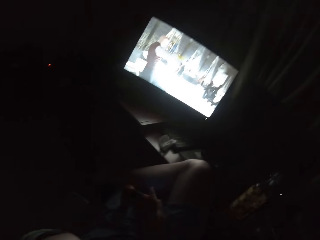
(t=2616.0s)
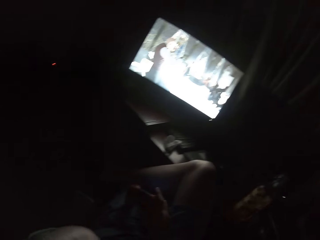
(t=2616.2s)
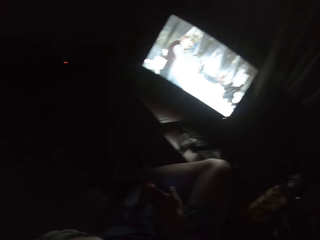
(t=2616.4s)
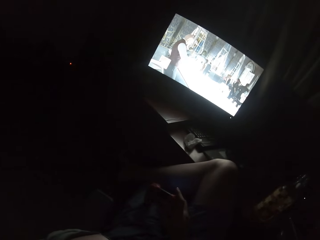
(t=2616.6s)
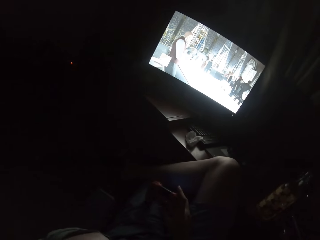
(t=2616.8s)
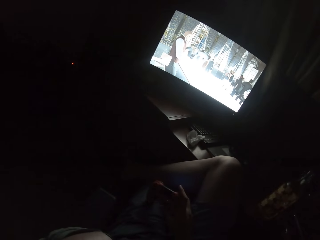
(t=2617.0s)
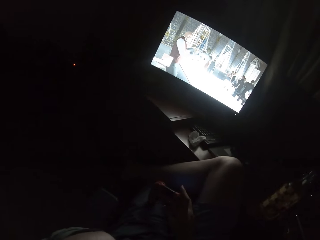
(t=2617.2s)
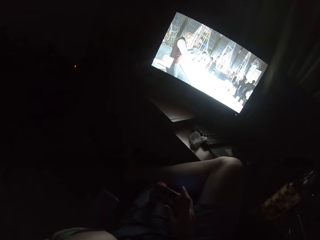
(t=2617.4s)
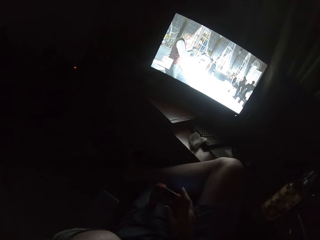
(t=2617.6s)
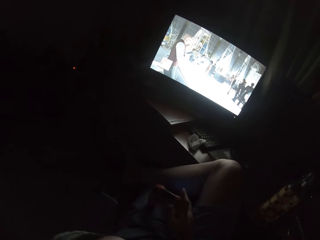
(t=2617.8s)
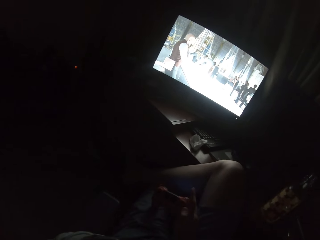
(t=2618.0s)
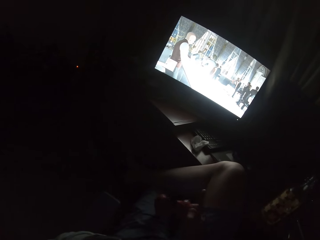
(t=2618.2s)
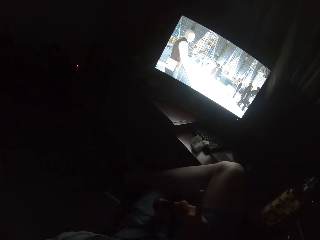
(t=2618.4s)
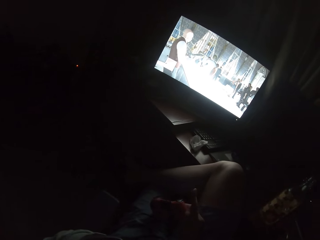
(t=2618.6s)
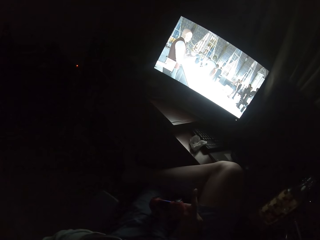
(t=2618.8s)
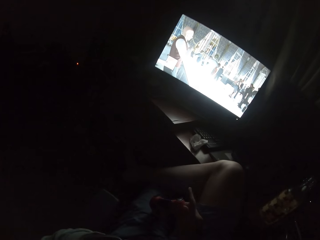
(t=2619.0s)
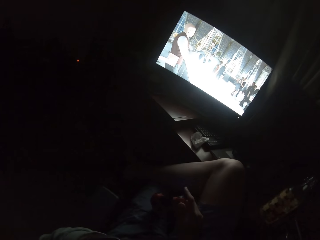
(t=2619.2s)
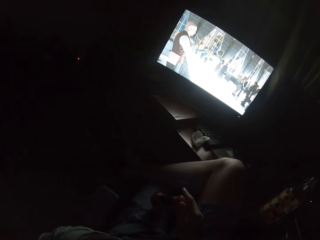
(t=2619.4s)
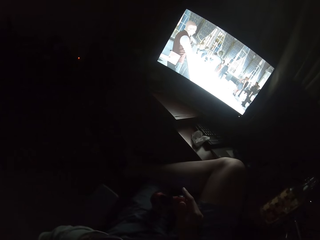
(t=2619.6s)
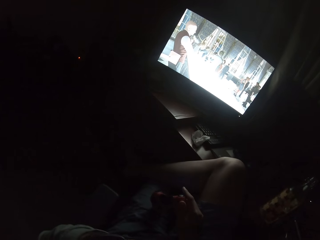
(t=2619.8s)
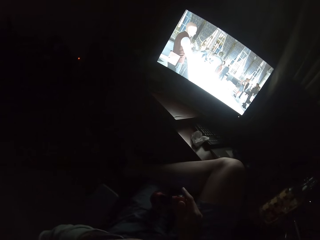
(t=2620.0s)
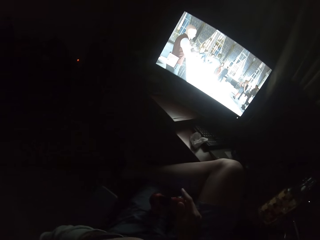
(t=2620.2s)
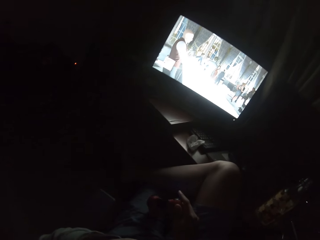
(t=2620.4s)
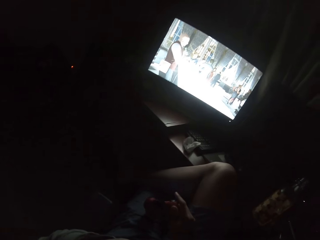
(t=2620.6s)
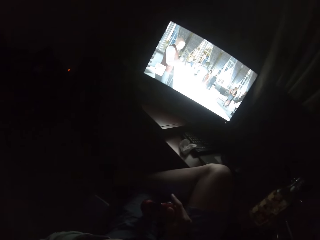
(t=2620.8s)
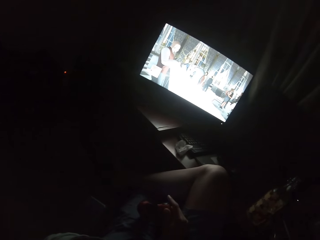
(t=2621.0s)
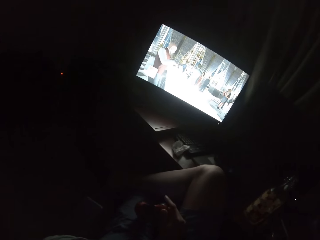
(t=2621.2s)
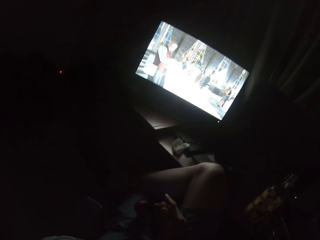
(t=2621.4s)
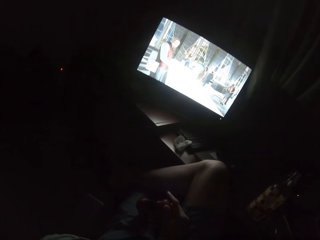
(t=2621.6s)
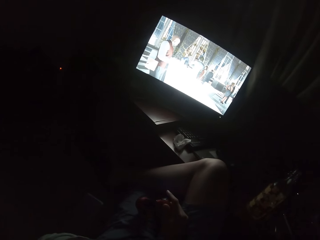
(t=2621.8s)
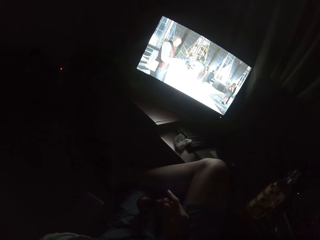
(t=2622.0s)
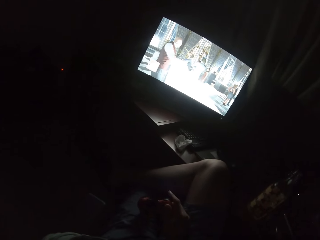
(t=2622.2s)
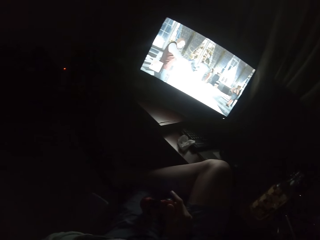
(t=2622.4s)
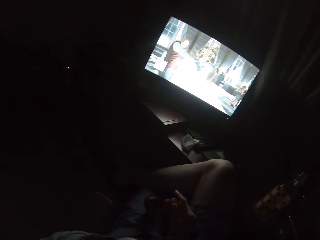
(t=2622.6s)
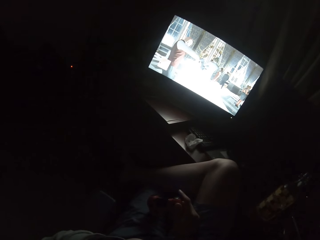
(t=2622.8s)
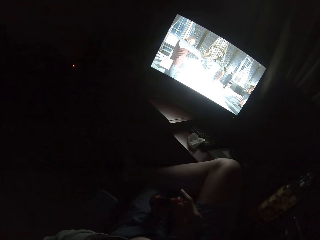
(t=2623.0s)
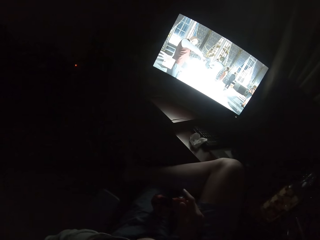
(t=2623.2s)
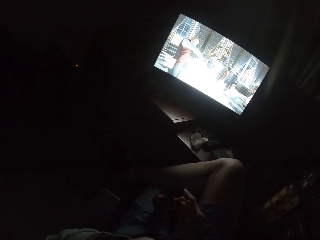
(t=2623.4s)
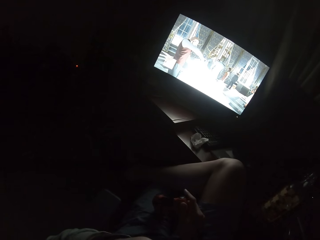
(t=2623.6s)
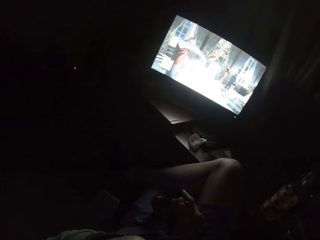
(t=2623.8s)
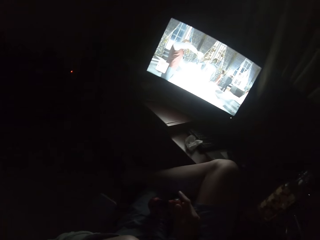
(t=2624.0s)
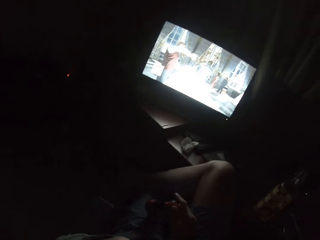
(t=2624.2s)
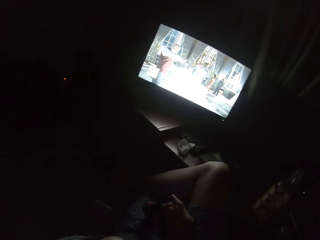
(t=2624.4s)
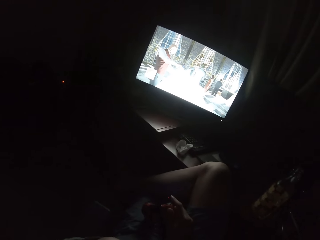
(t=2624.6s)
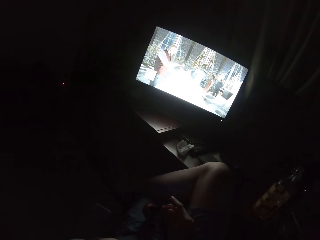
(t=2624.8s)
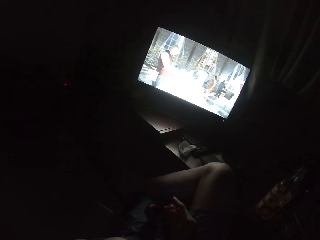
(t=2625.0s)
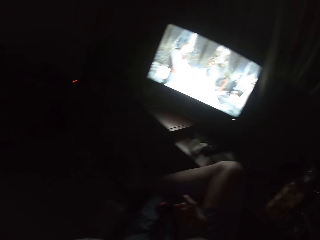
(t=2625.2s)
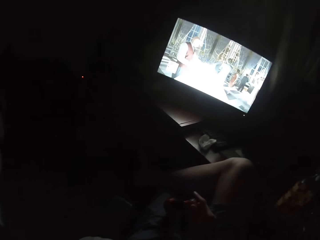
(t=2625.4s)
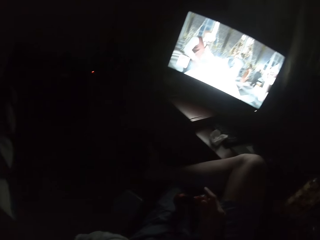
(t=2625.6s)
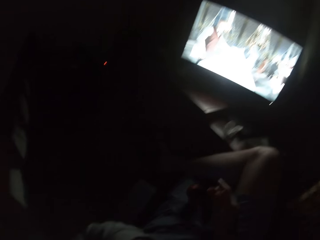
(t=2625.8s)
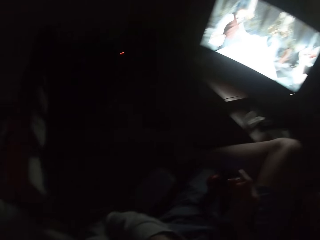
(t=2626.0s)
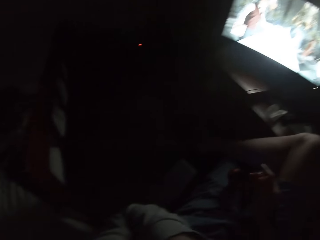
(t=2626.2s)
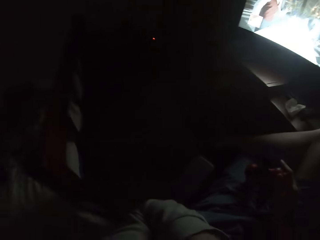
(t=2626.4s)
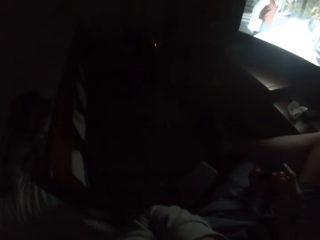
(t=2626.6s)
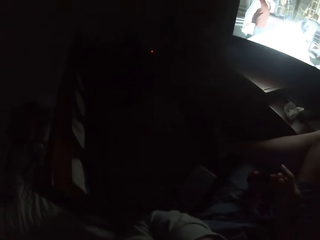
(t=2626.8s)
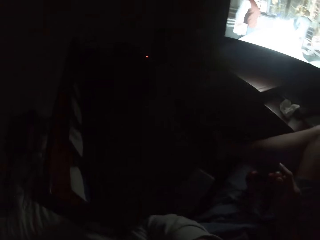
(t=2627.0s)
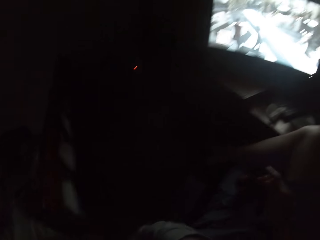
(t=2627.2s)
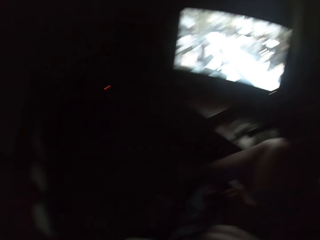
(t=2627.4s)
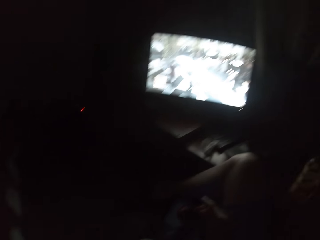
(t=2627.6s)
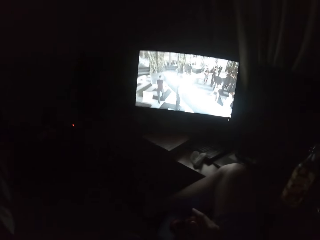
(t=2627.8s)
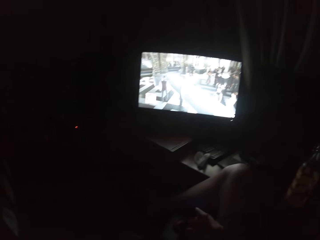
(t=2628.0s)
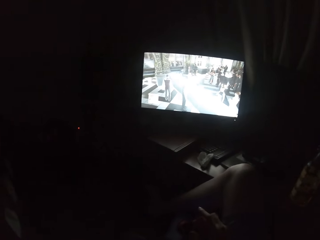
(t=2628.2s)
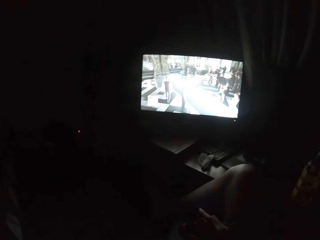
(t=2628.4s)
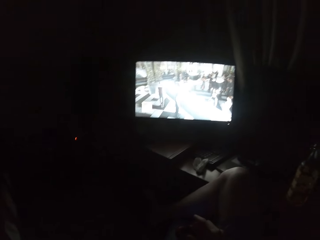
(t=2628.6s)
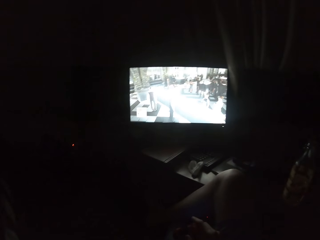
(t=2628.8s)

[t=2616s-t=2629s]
The camera wearer plays a video game on the screen. He holds the video game remote control on his right hand. He turns to the side.

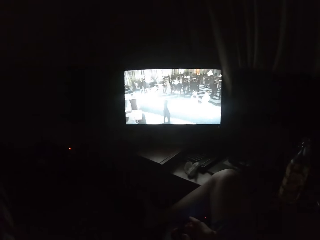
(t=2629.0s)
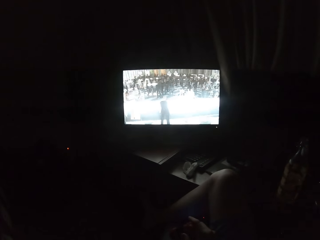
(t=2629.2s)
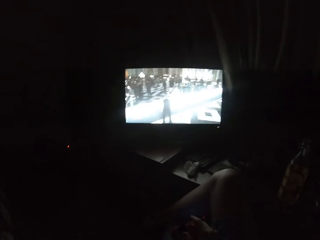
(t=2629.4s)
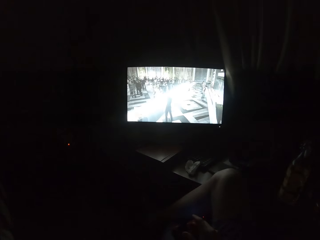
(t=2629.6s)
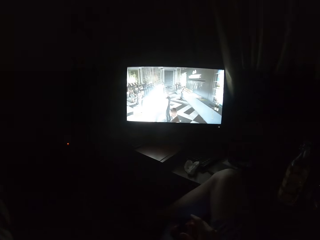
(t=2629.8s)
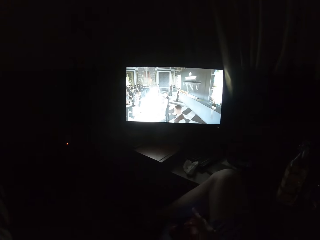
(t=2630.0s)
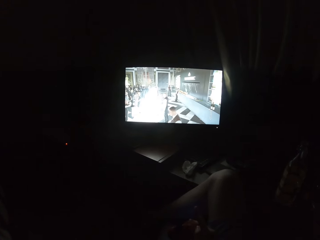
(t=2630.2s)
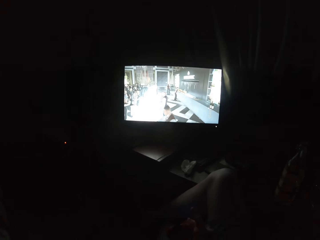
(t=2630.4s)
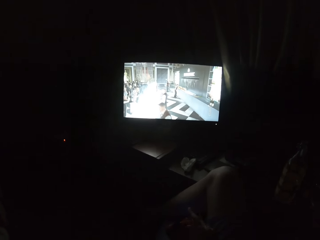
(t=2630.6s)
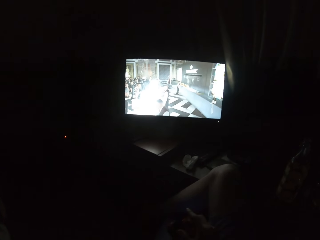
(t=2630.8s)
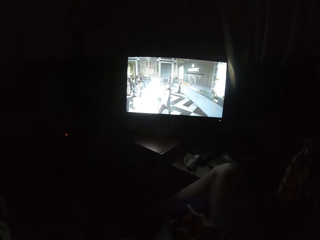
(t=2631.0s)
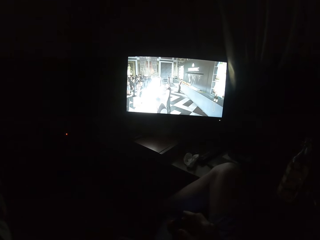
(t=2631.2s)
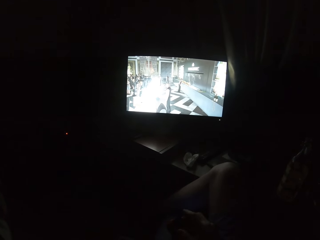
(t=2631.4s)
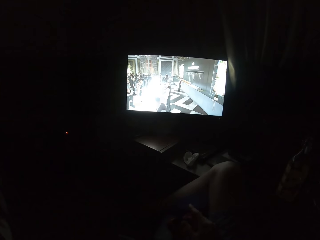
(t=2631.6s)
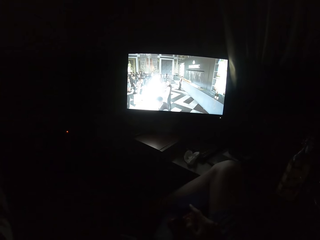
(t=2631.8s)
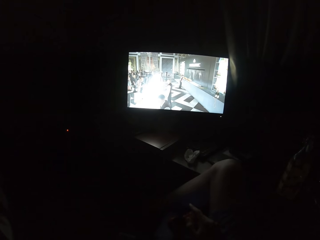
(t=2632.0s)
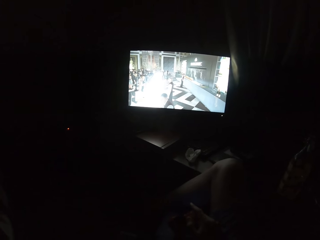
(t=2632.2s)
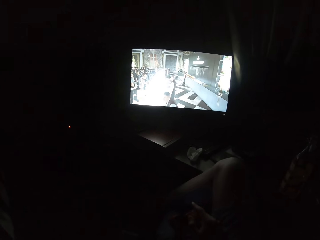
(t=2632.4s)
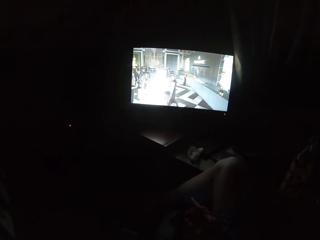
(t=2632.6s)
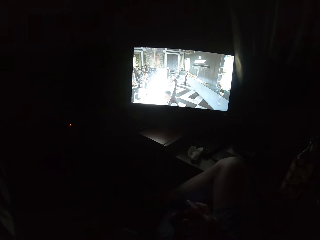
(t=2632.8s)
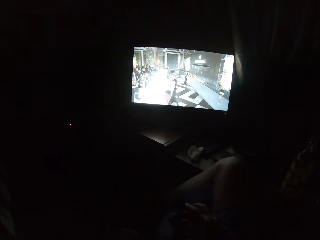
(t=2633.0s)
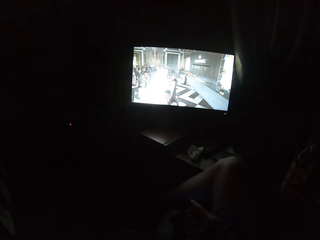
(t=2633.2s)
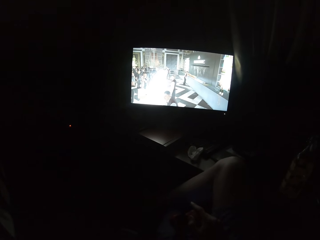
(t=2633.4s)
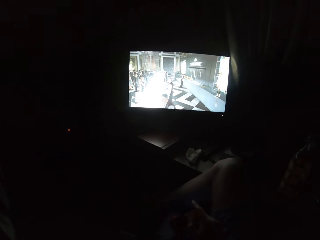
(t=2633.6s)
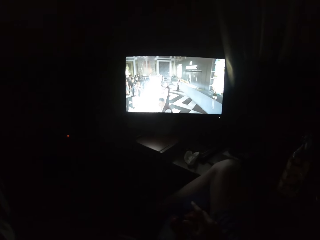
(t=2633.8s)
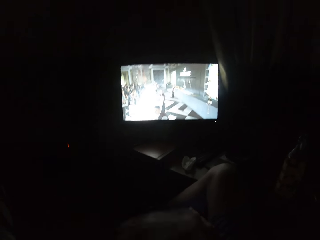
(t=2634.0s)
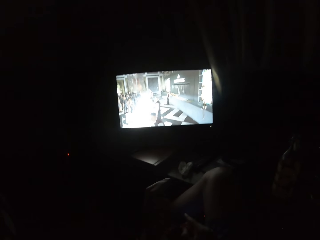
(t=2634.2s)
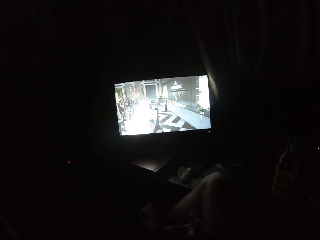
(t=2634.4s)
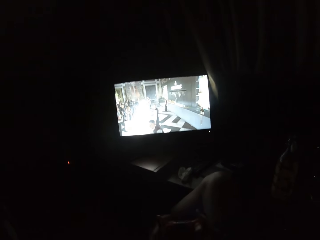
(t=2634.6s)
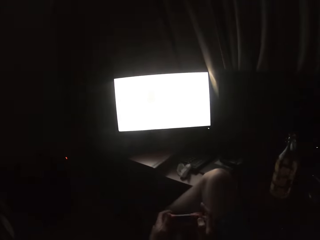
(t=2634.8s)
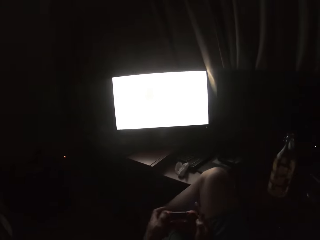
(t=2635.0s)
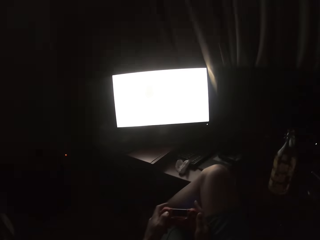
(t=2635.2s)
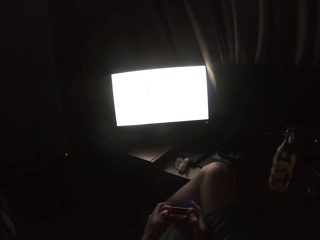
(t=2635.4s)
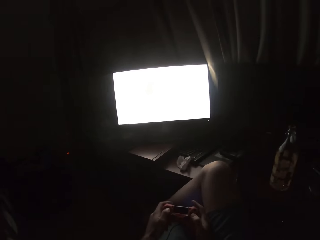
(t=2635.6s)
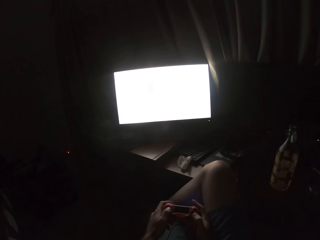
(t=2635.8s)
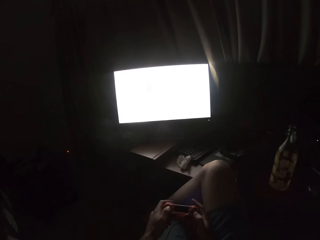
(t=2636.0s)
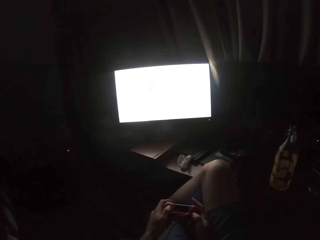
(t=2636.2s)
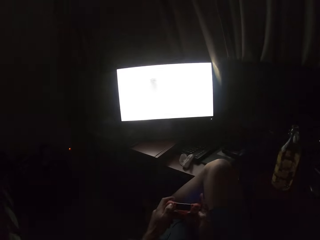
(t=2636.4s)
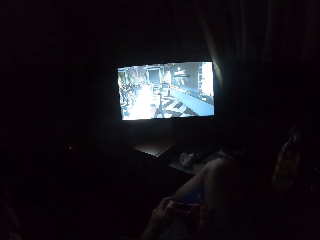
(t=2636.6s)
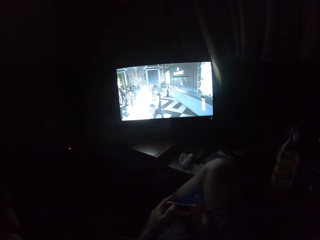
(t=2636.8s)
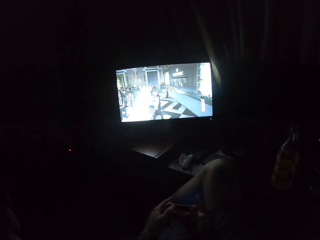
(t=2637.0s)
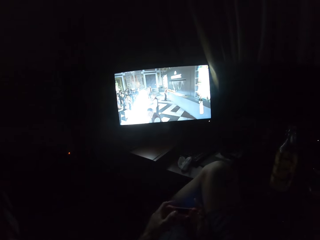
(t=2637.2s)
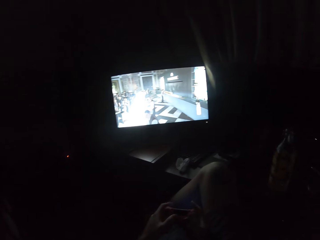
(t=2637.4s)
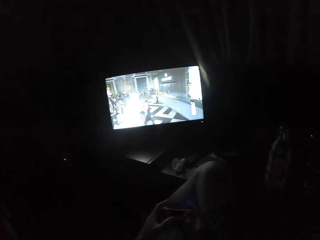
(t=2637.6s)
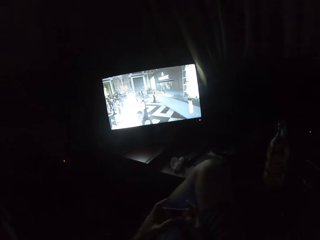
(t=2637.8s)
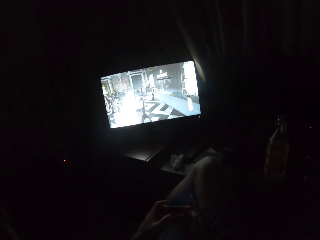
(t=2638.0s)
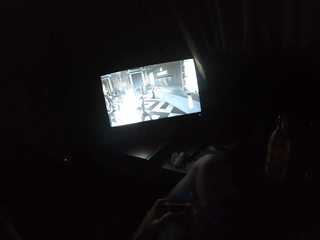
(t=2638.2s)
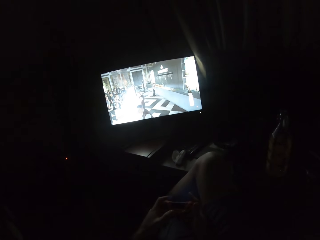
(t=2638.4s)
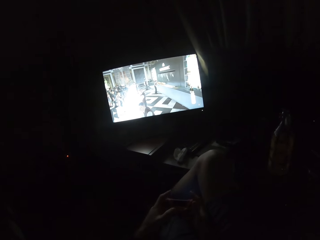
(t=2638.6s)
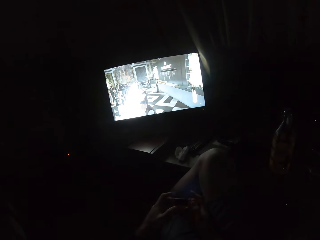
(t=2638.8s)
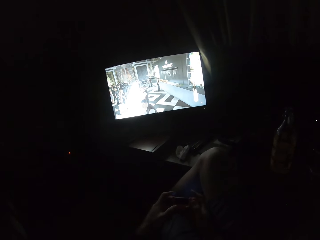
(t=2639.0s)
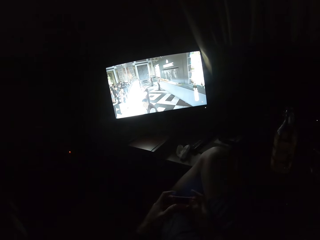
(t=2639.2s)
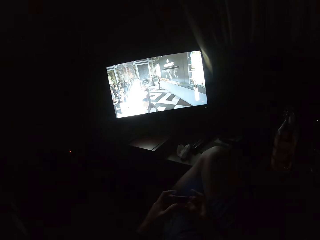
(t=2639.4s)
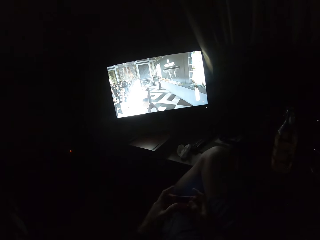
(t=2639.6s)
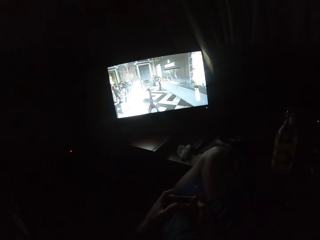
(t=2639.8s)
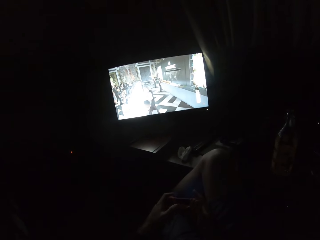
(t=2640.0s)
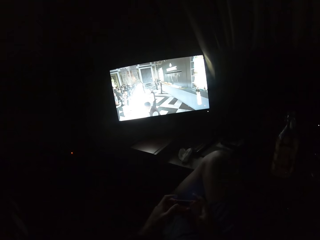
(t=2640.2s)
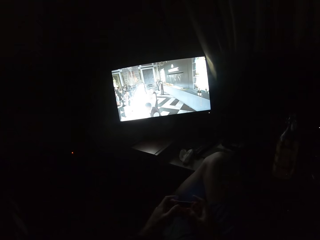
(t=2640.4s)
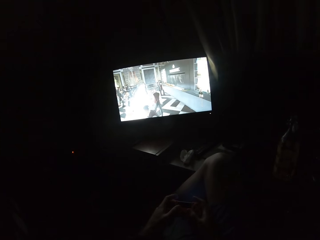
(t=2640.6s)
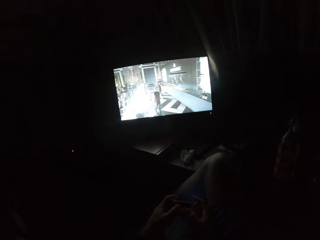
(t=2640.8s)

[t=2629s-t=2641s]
The camera wearer plays a video game on the screen. They turn to the side. They play the video game on the screen.
